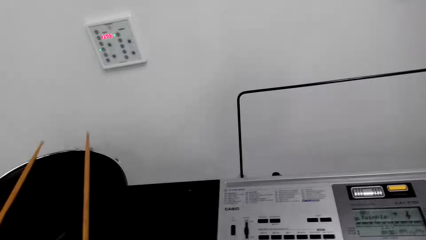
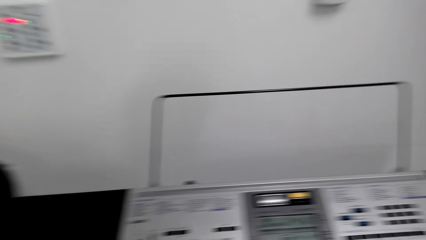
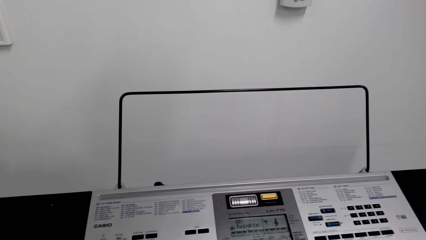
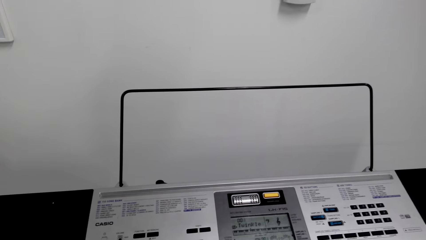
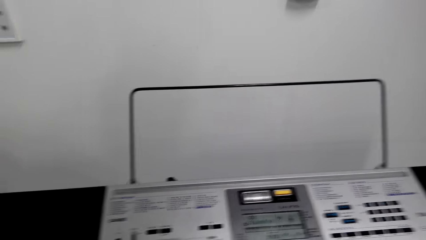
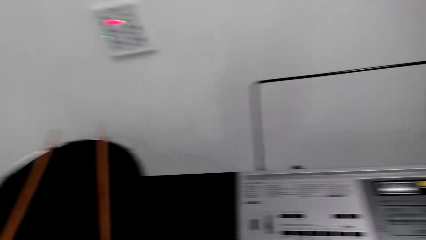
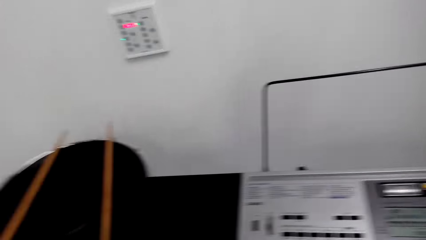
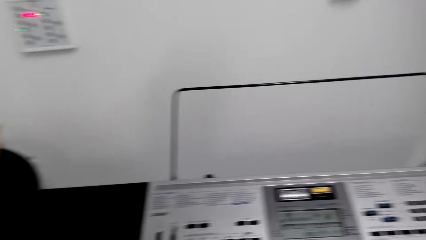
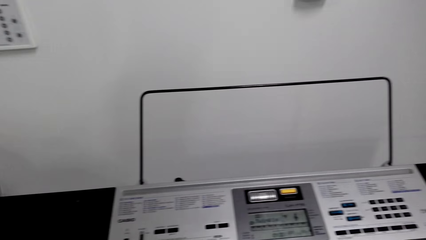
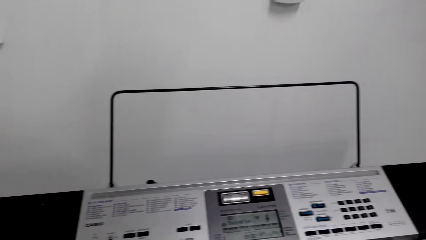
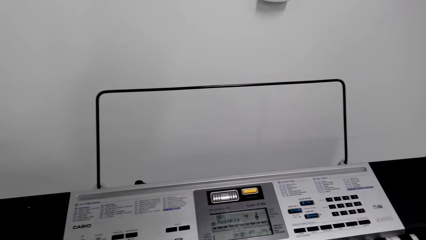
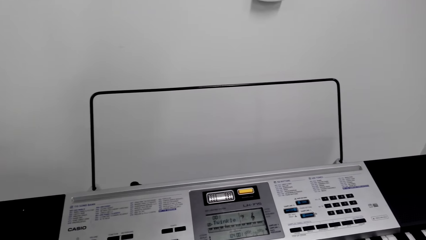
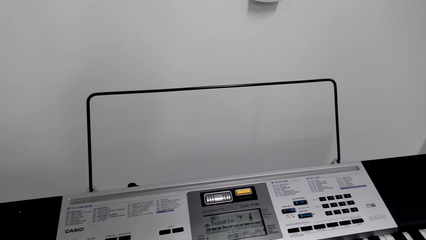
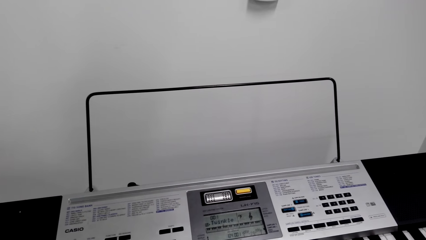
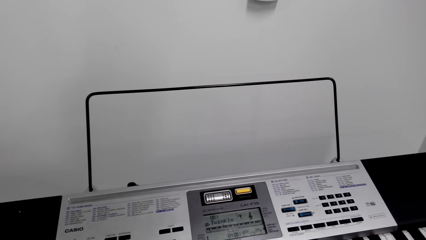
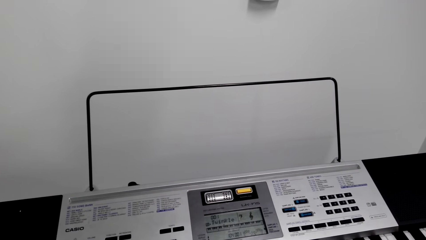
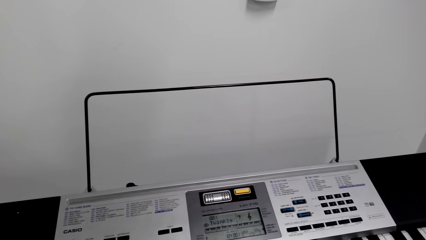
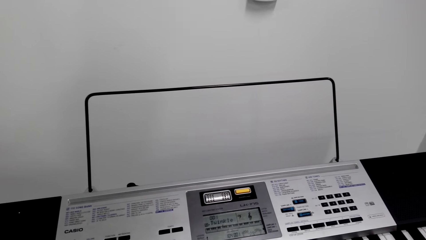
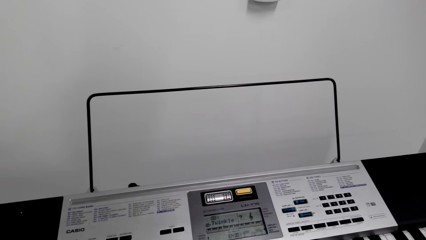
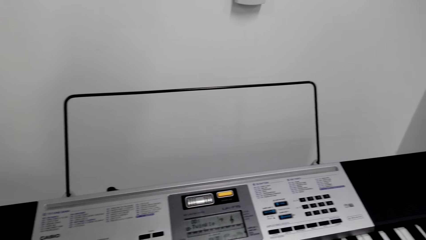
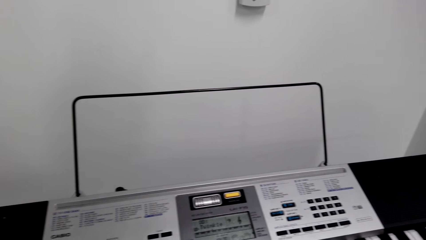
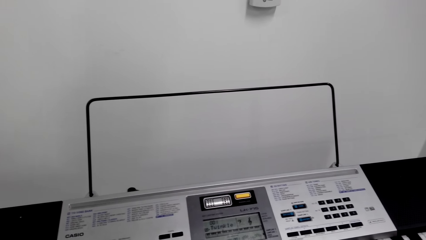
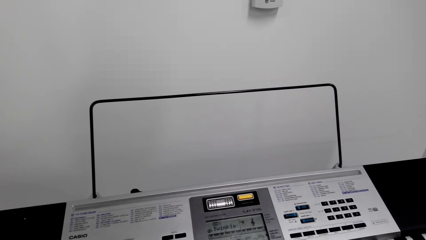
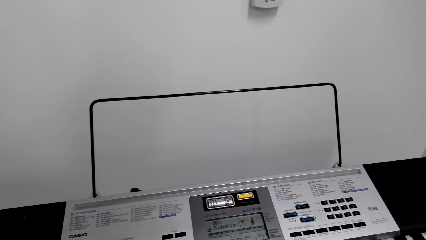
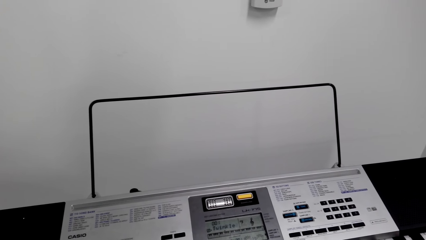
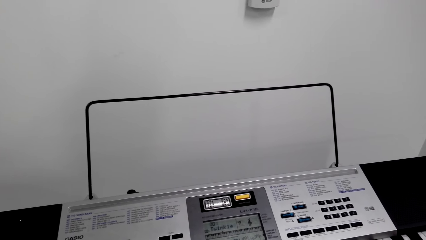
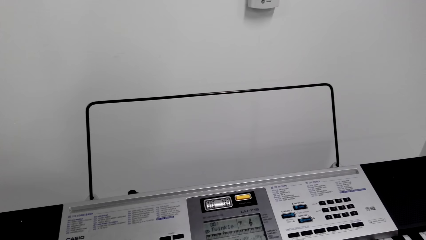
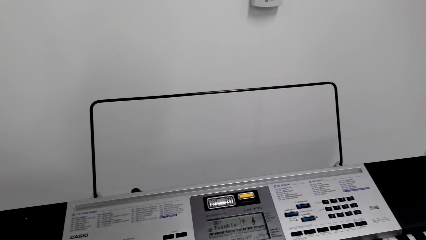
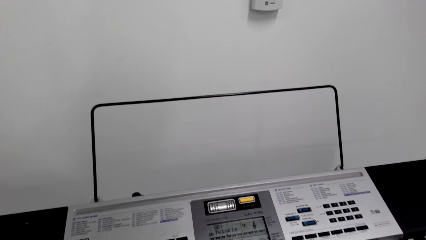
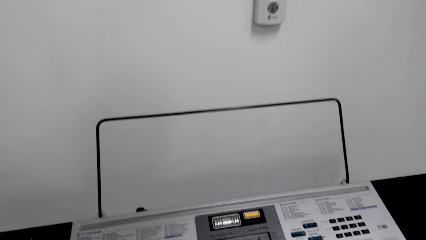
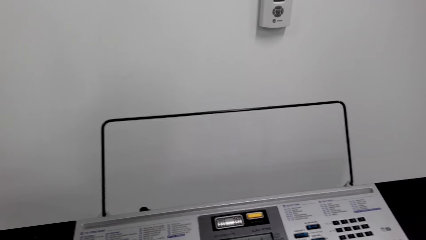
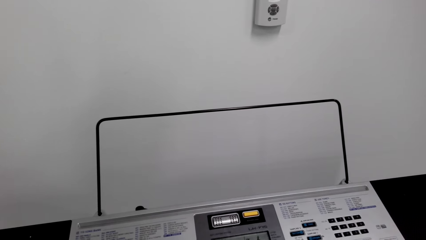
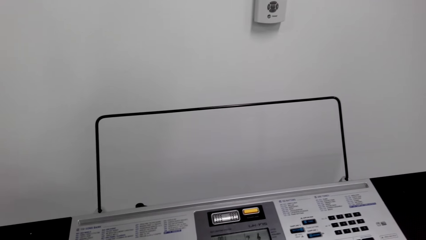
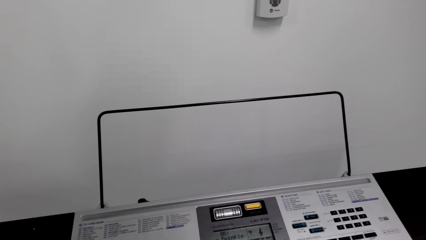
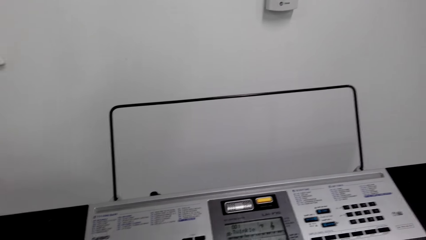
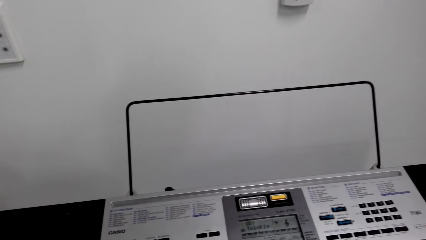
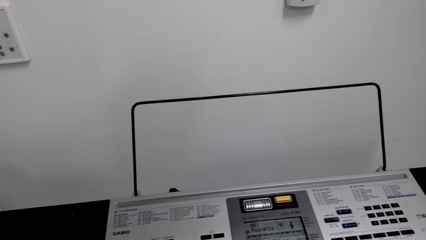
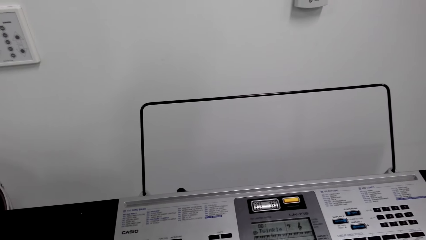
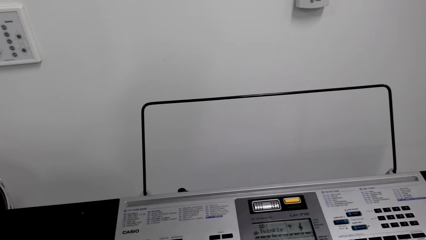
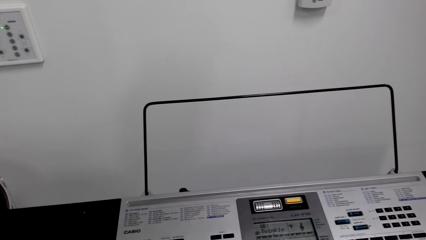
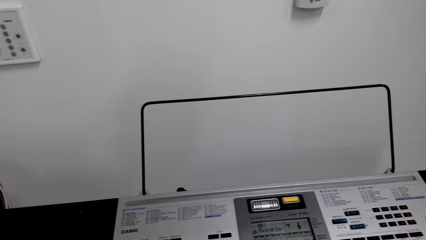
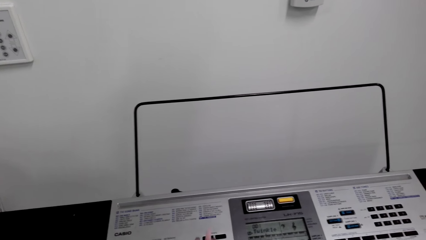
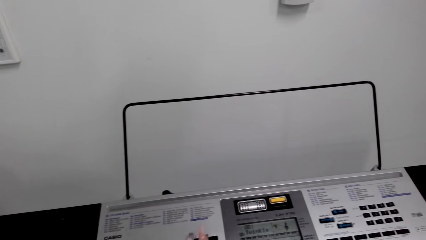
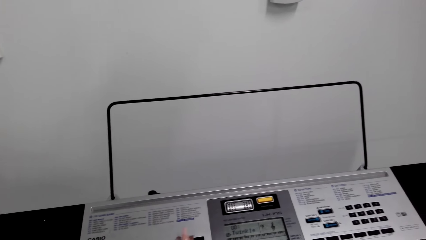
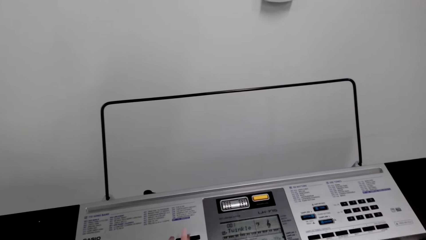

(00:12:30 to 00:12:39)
The camera wearer plays a keyboard.

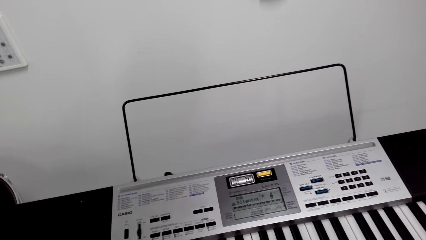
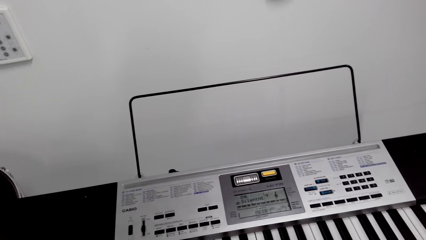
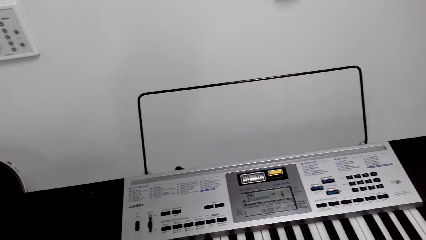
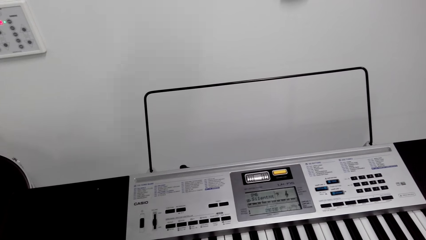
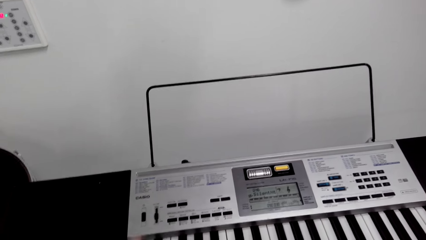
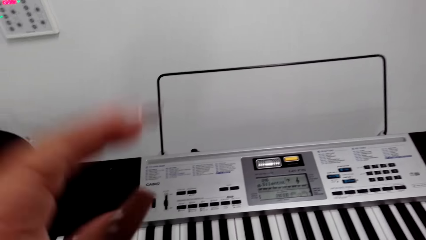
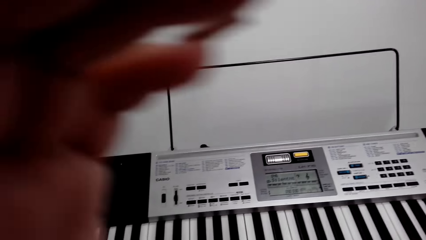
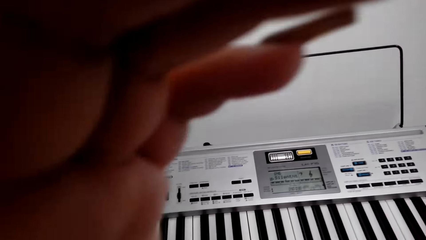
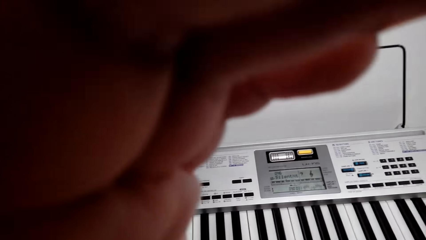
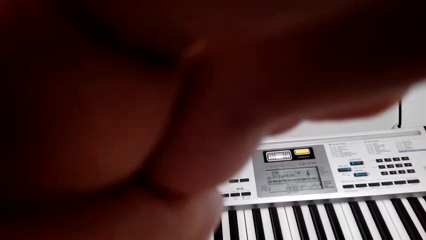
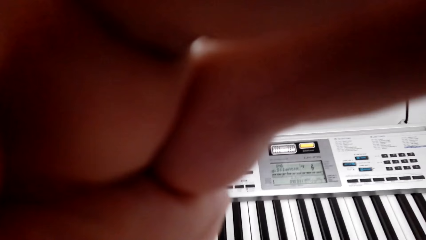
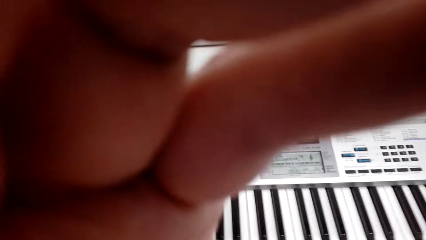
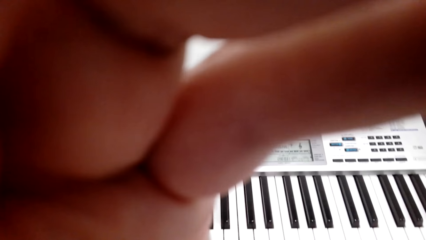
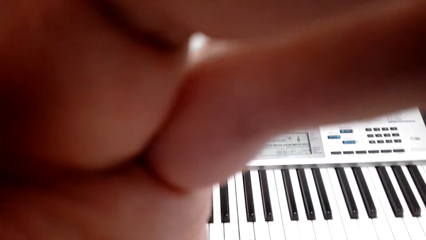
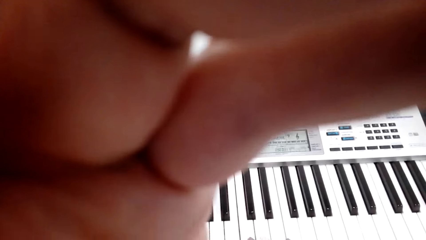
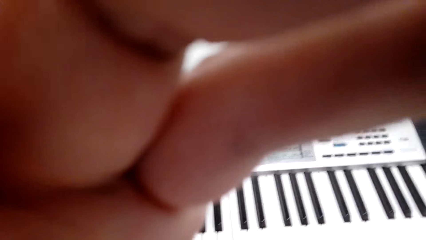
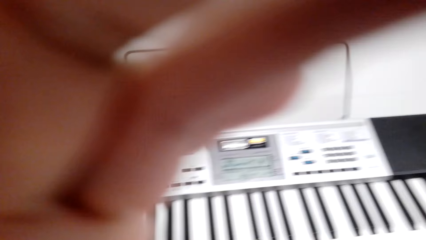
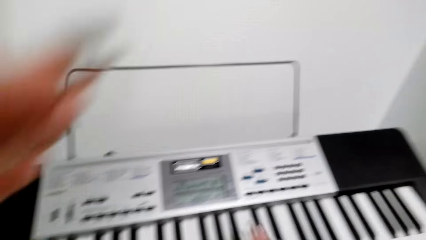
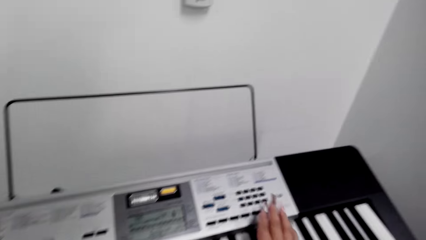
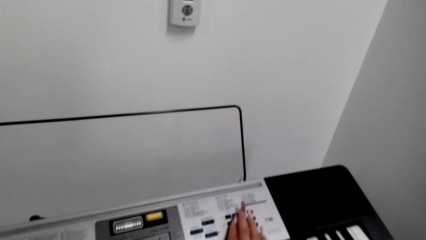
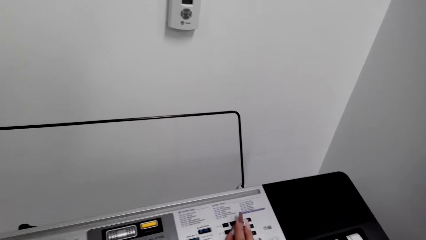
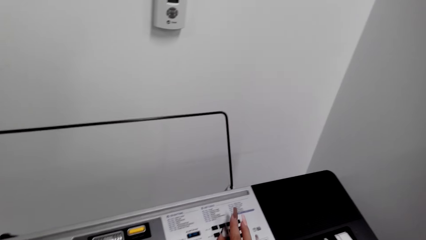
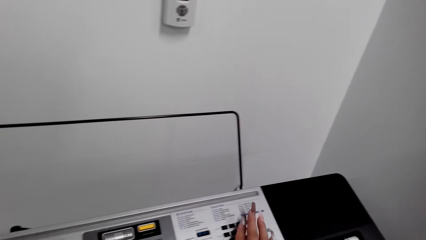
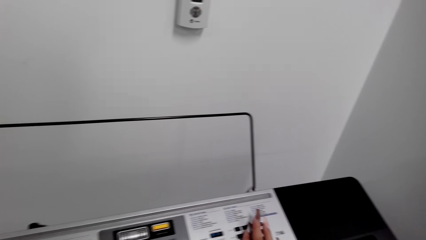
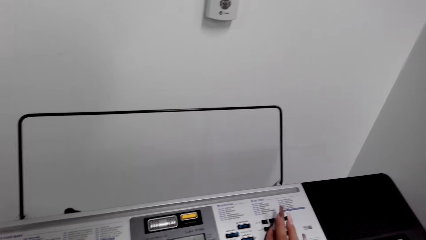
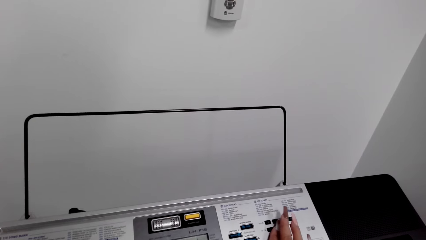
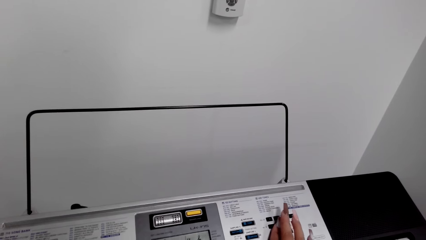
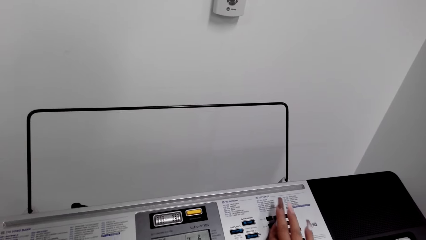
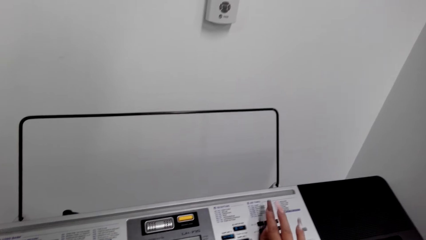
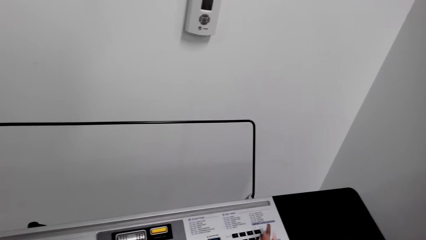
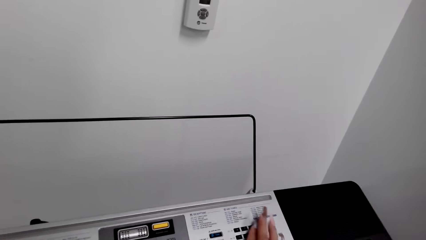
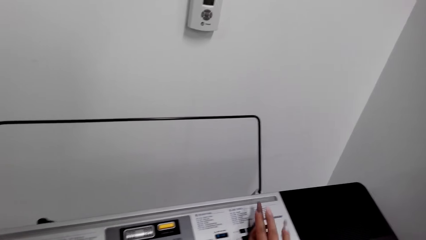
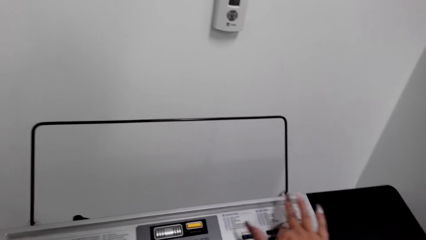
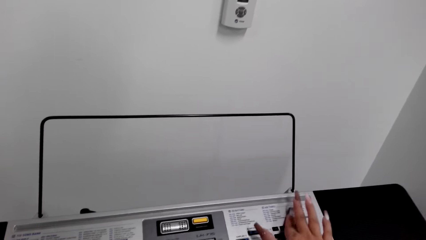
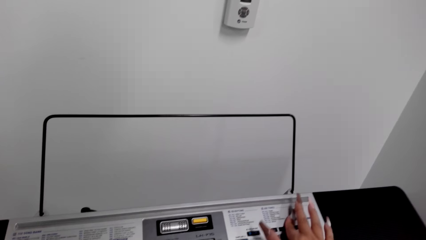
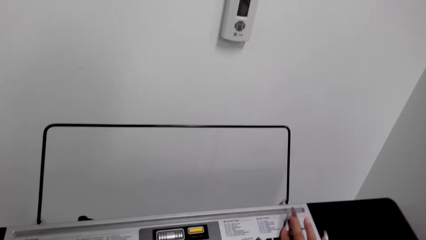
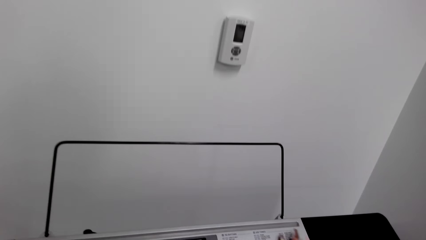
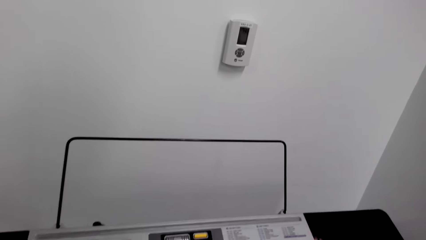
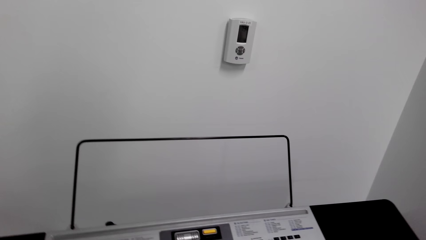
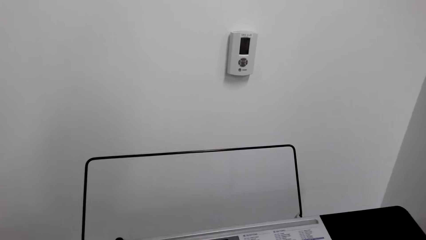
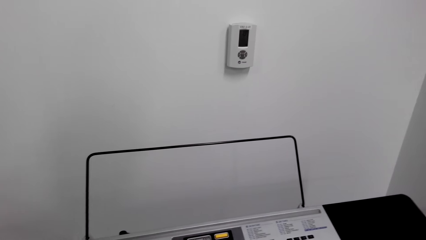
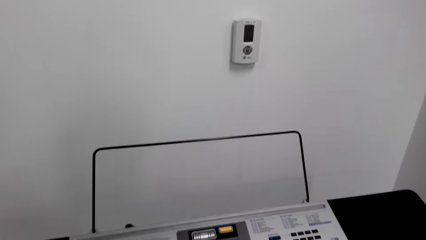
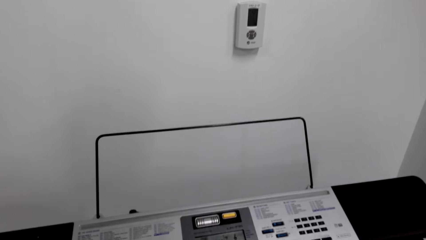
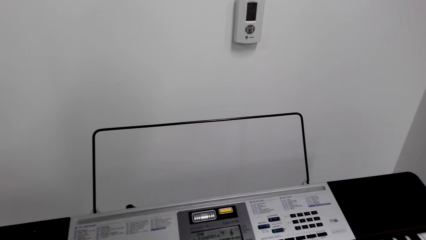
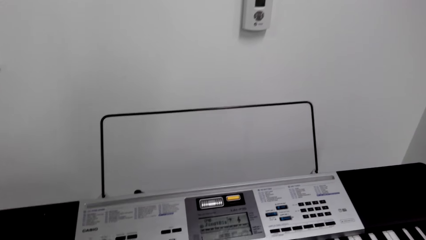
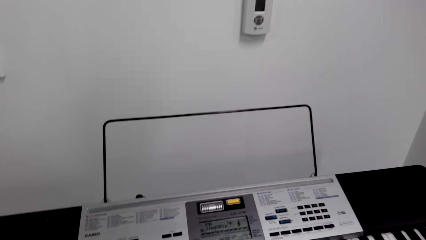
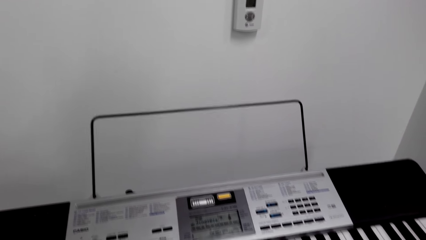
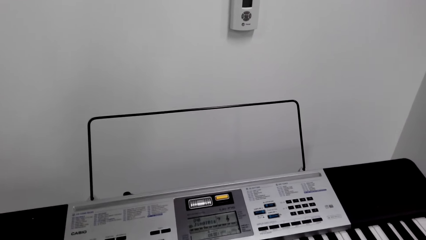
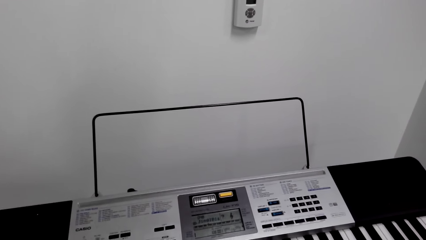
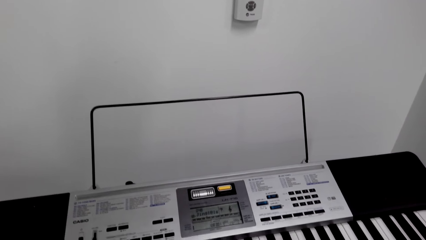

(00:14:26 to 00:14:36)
The camera wearer adjusts the camera. They play the piano.
